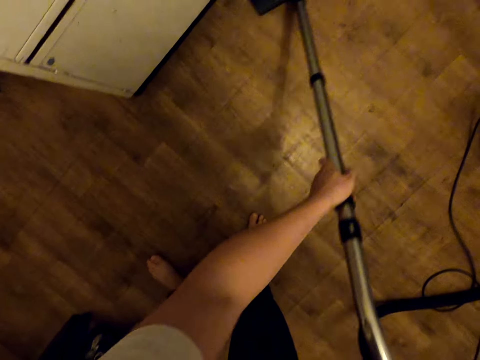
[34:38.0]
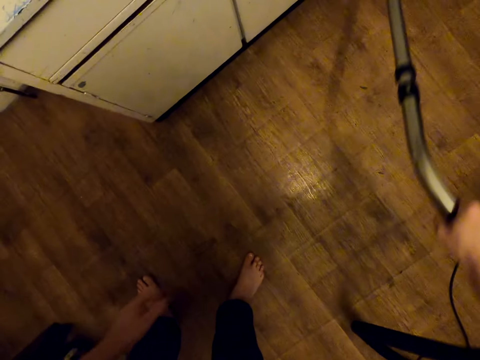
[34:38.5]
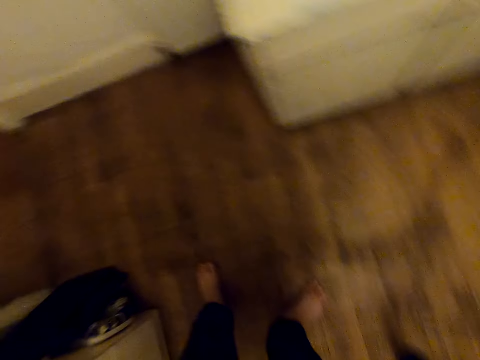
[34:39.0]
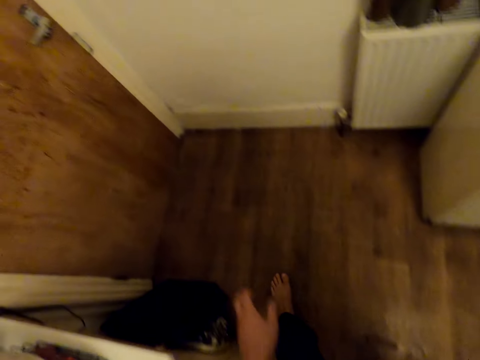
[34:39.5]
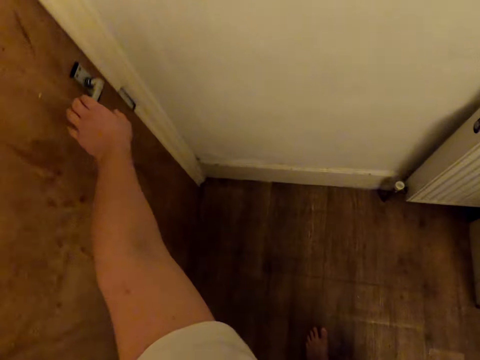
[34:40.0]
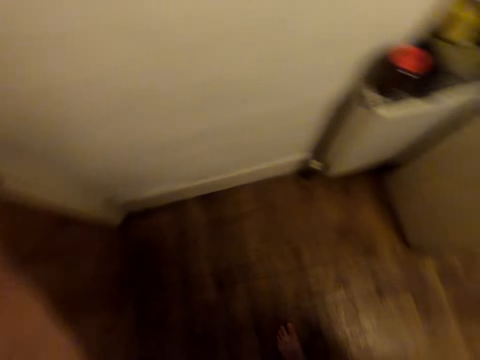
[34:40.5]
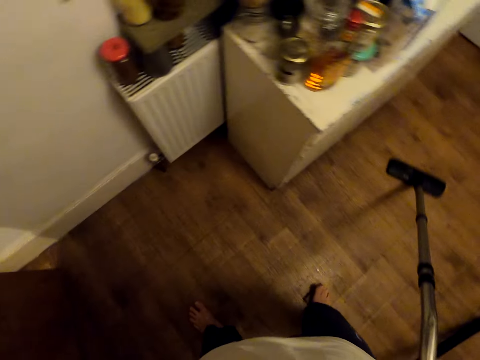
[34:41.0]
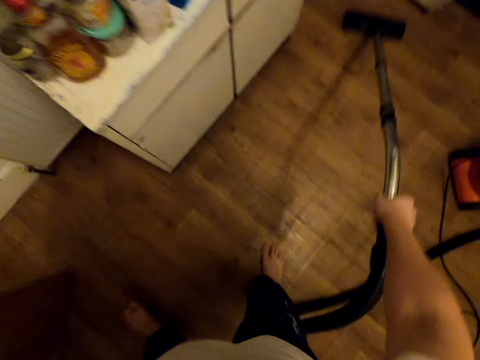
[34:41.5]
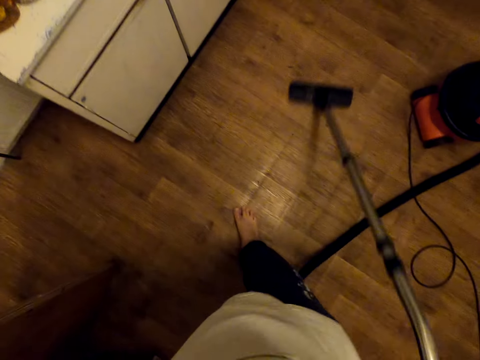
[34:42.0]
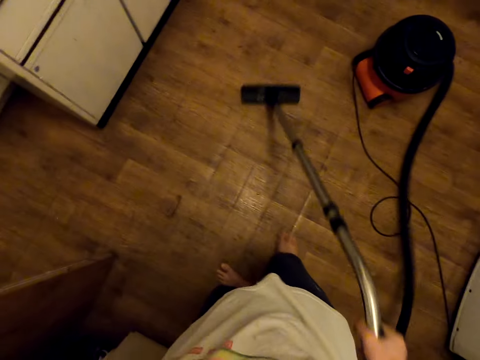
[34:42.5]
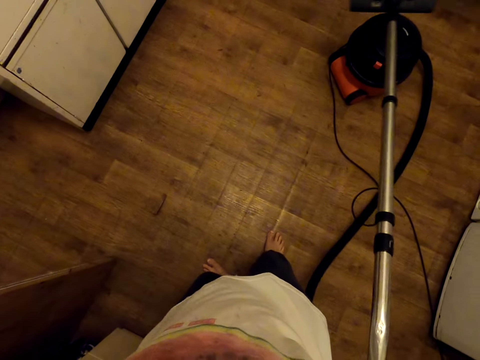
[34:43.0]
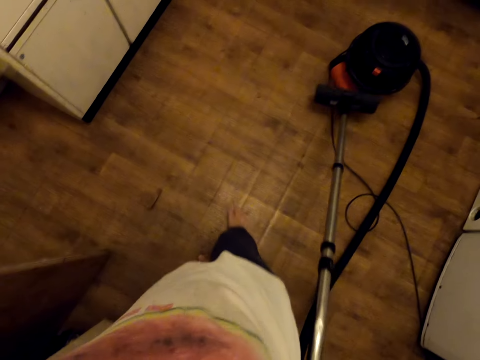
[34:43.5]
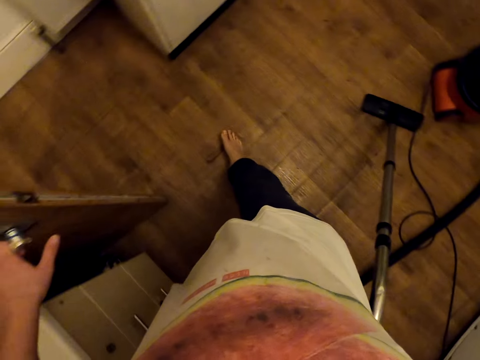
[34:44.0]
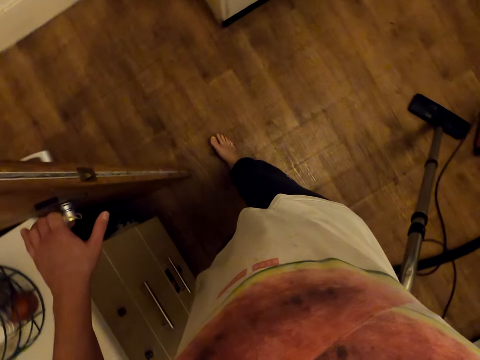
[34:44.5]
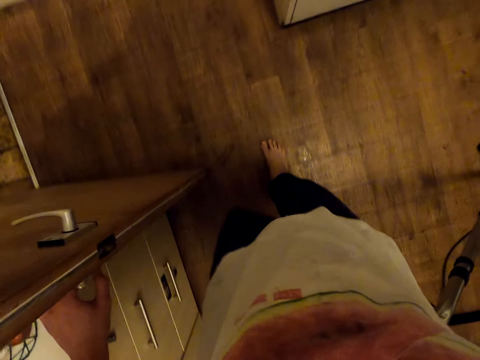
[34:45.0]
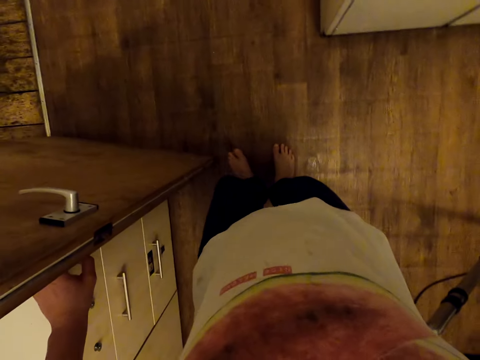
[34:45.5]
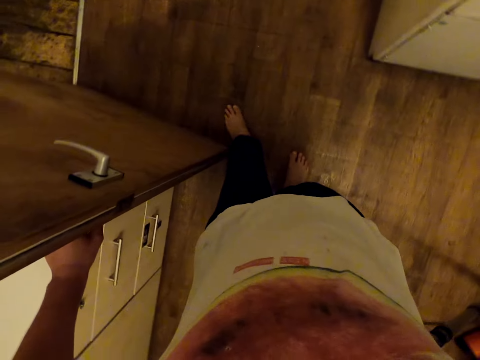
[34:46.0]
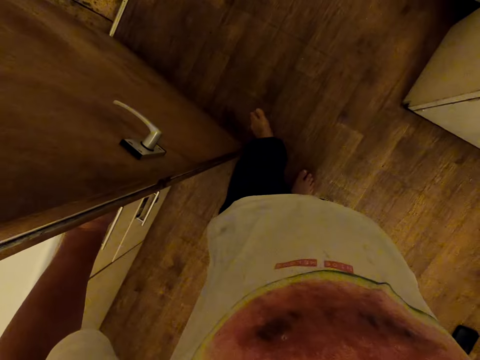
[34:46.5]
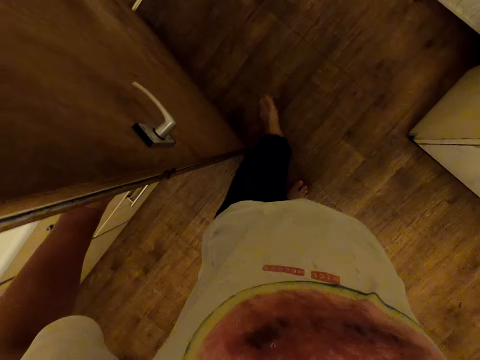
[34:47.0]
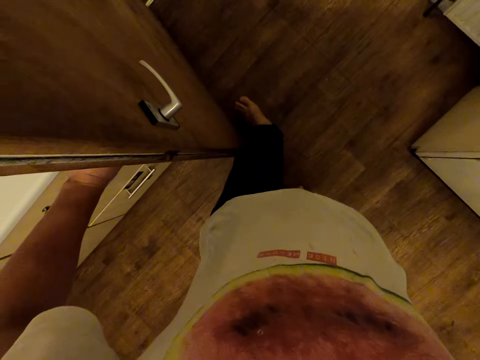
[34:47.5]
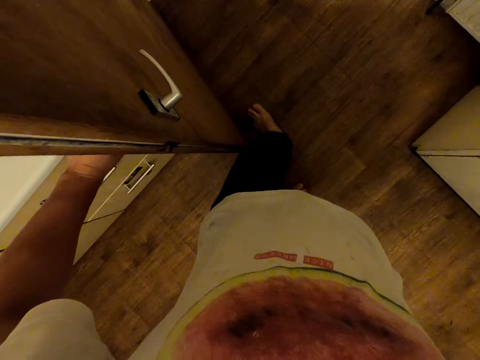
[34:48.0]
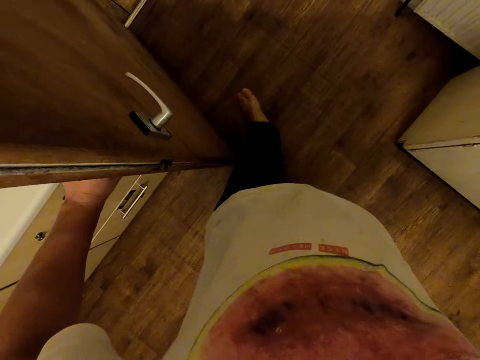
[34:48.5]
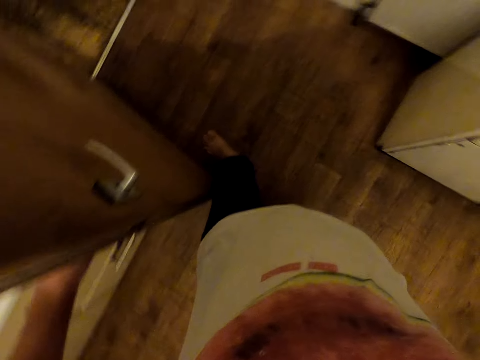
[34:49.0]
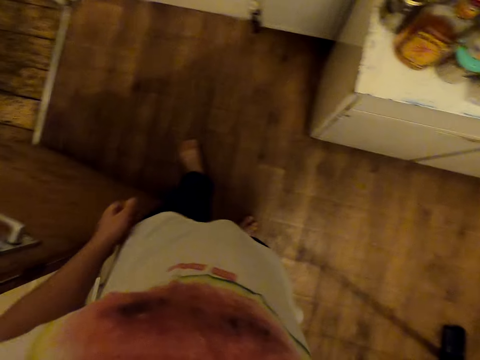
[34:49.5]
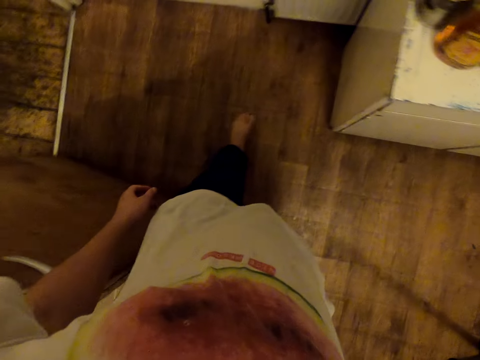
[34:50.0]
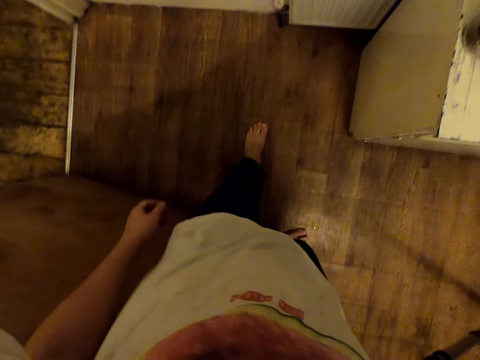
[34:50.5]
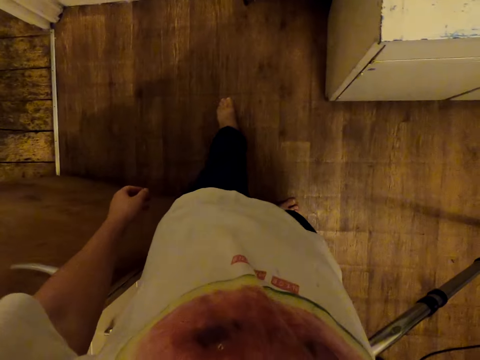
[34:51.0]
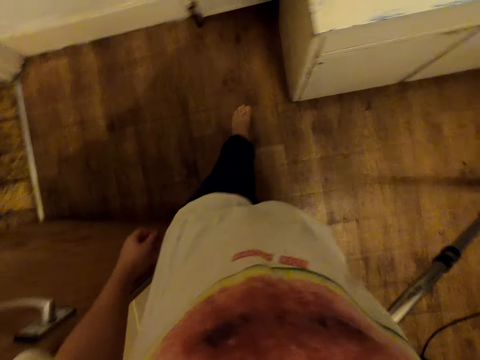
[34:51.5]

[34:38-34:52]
The camera wearer opens the door. He cleans the floor with a vacuum cleaner. He moves his leg on the floor. He swipes the floor with his foot.

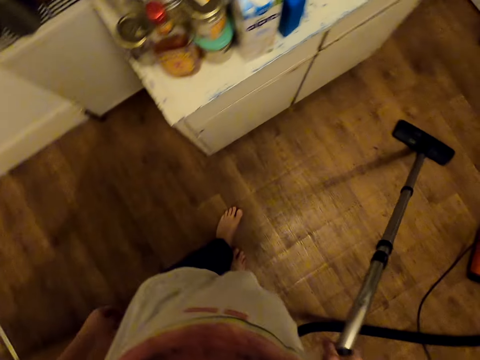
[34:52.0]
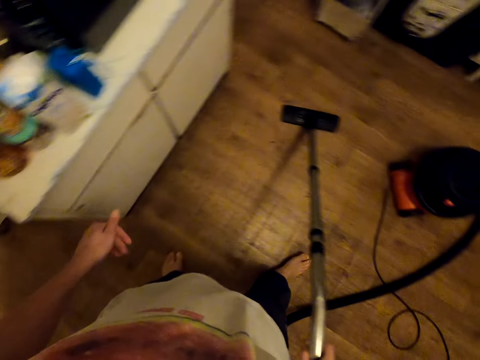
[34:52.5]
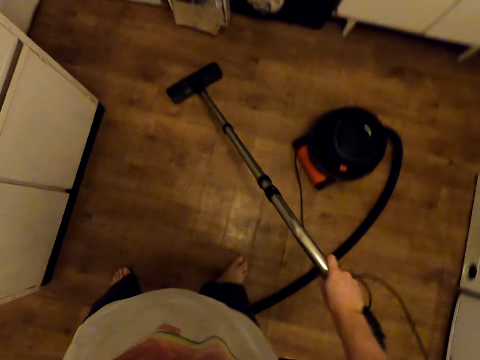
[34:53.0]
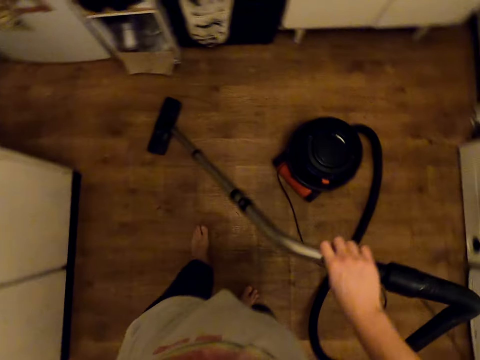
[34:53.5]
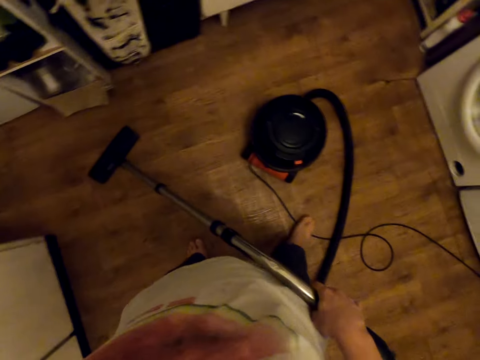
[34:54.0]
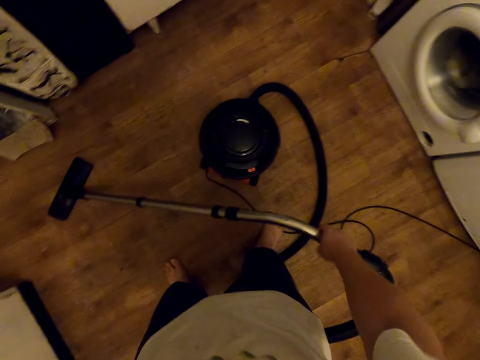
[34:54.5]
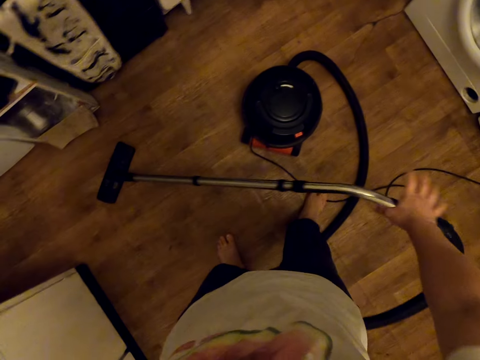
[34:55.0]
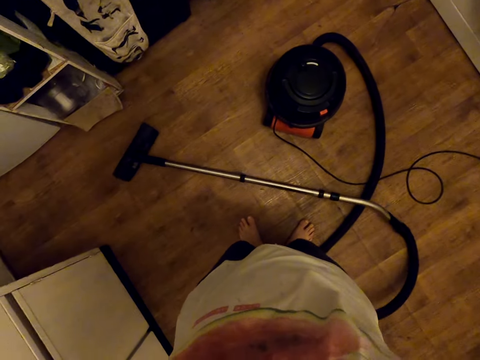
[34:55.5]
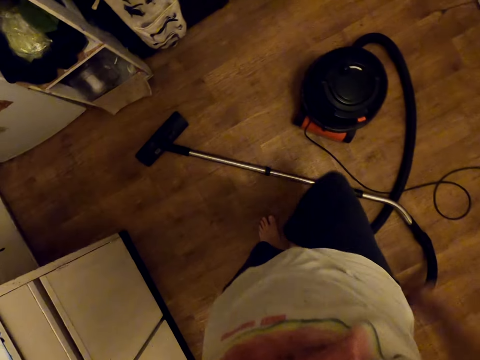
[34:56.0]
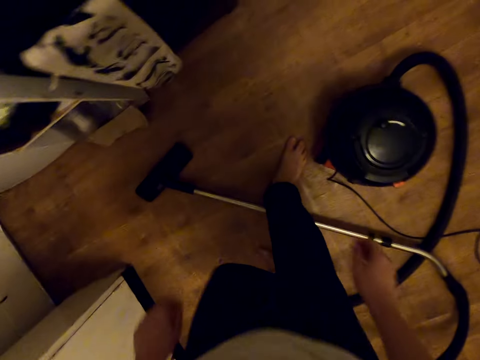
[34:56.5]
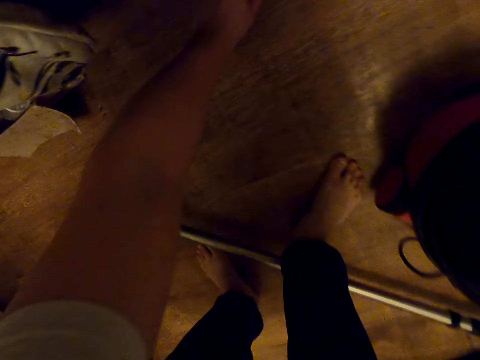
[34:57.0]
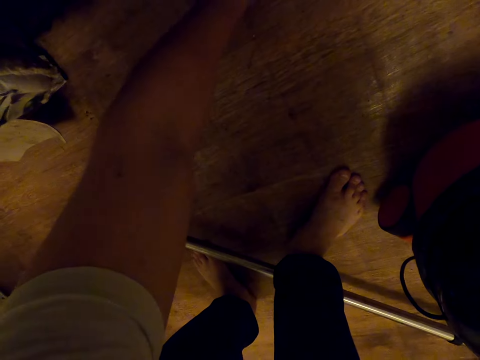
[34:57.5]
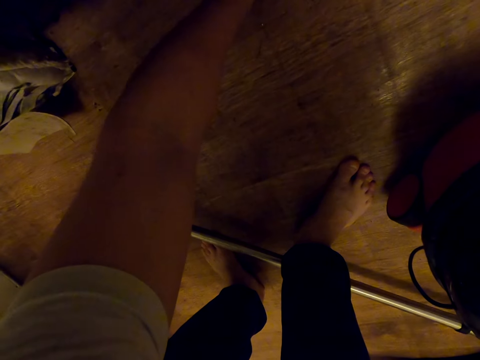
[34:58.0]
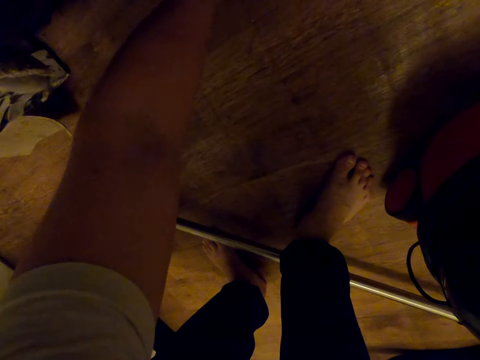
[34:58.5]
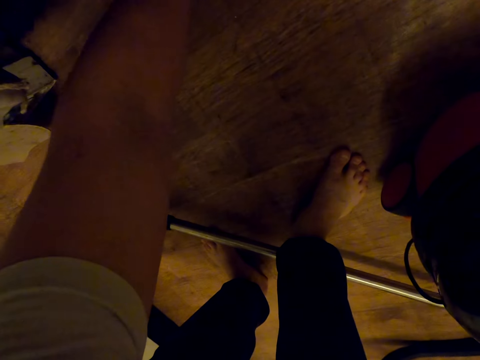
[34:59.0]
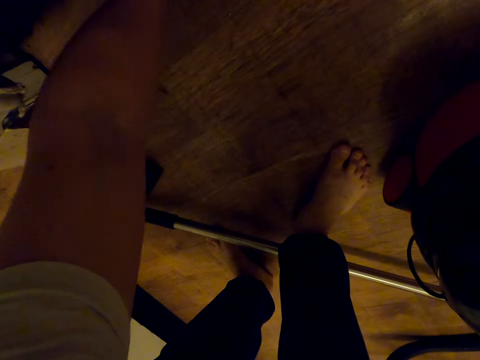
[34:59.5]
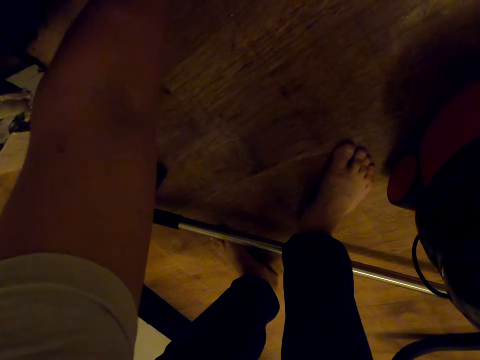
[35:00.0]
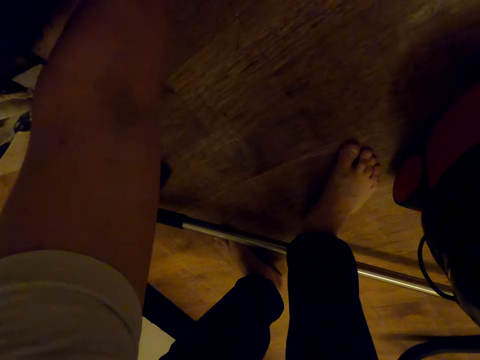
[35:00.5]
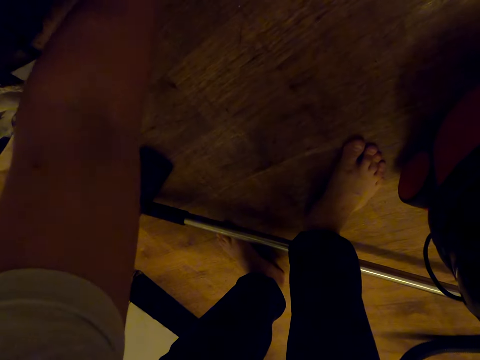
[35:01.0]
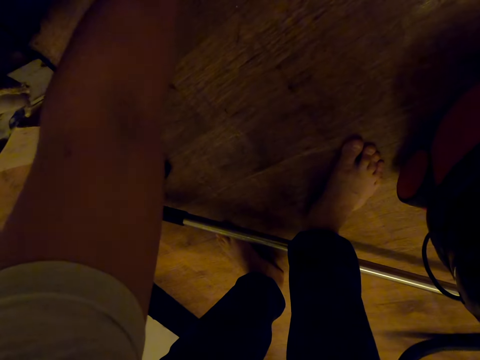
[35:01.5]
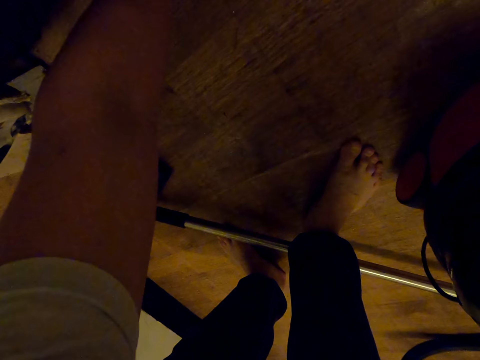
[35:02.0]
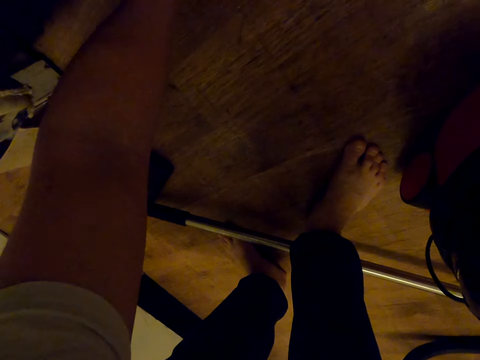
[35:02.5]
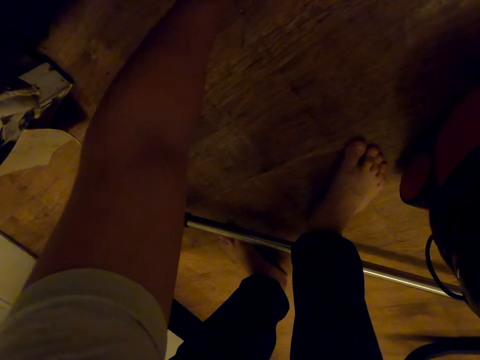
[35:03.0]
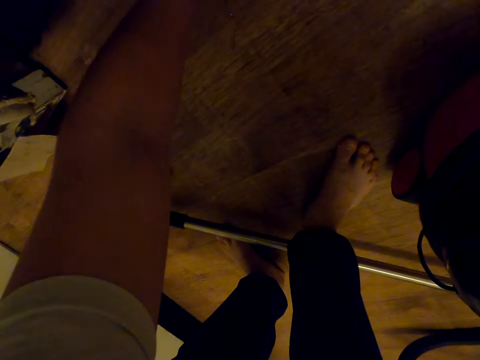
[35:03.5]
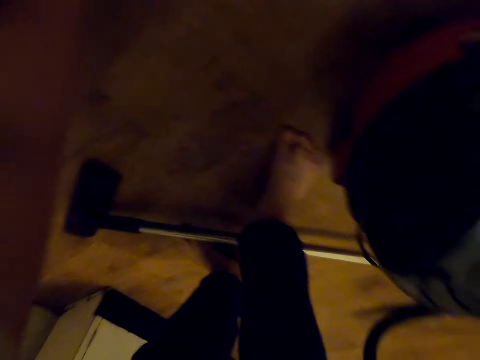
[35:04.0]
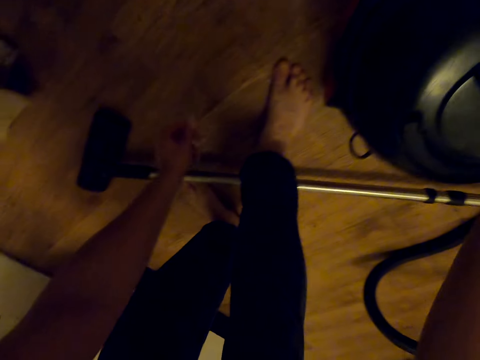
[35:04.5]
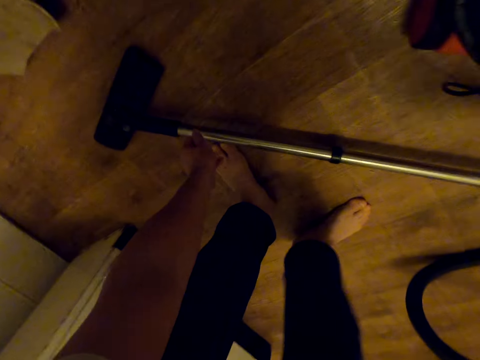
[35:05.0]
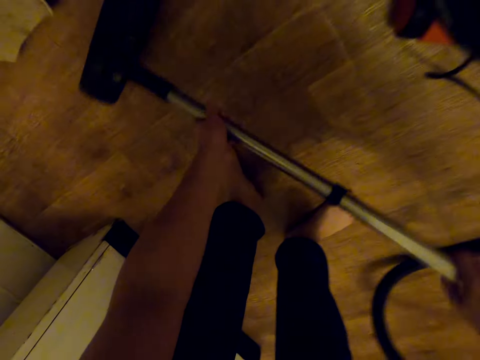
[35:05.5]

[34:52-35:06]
The camera wearer drops the vacuum cleaner hose. They put the vacuum cleaner on the floor. They touch something. They pick up the vacuum cleaner hose.
